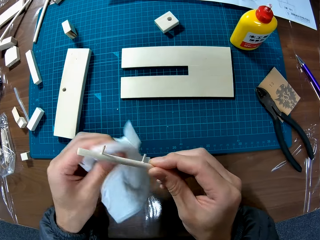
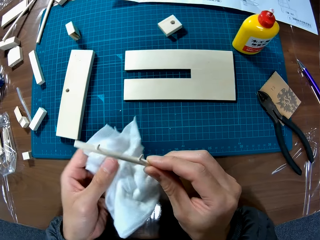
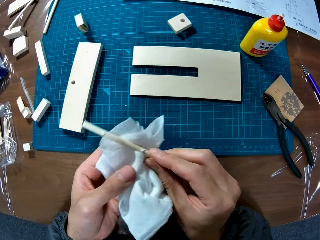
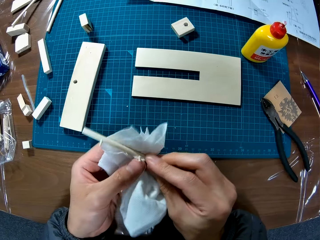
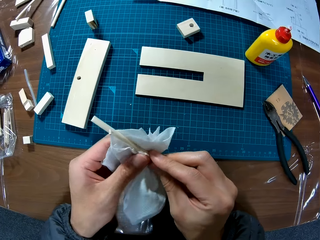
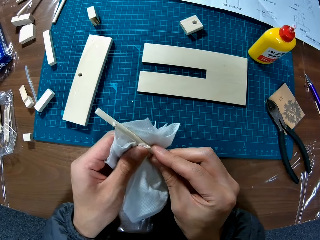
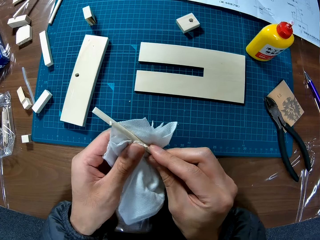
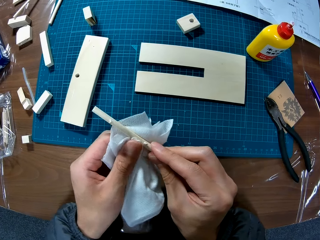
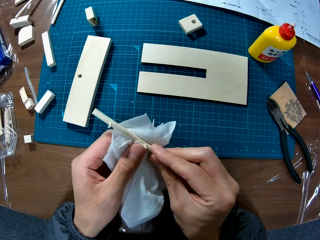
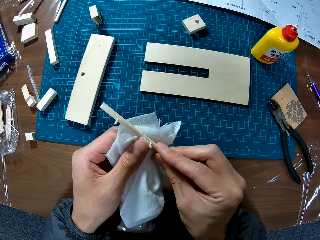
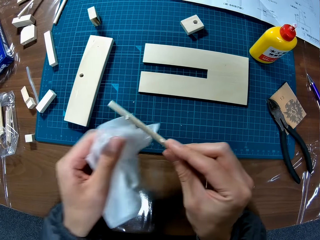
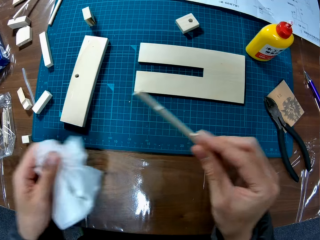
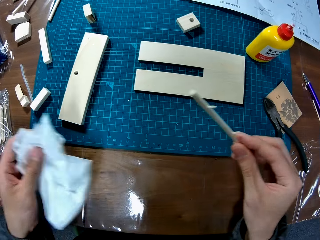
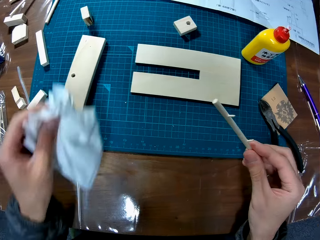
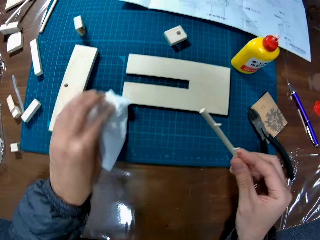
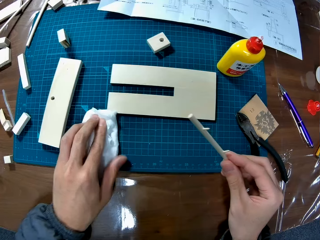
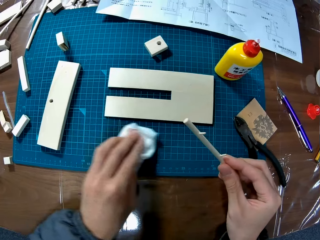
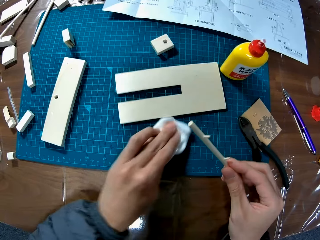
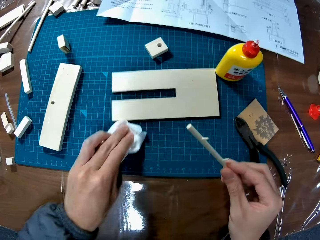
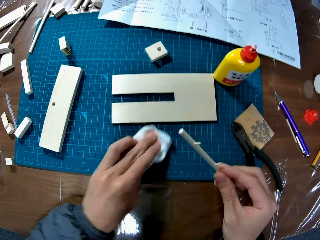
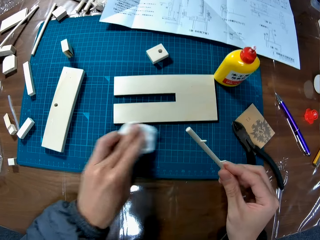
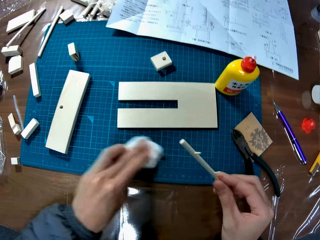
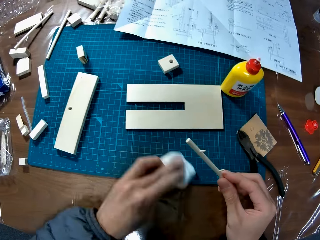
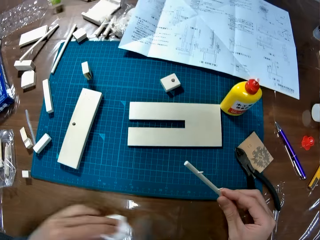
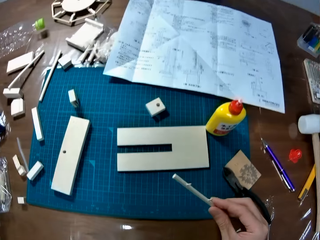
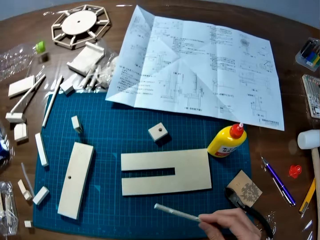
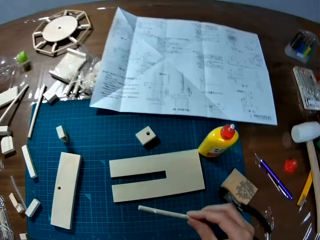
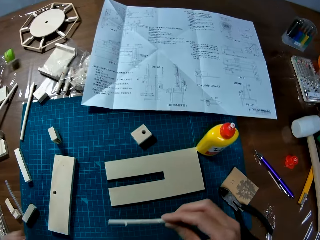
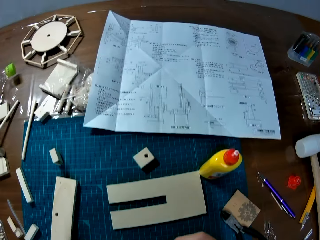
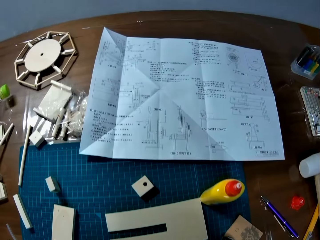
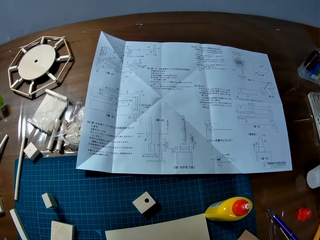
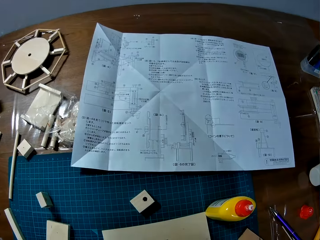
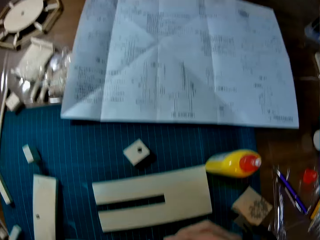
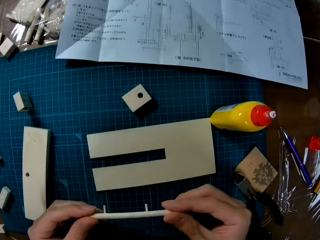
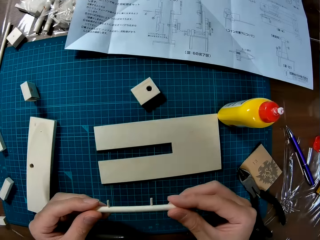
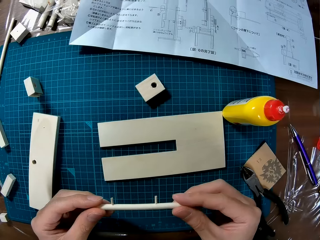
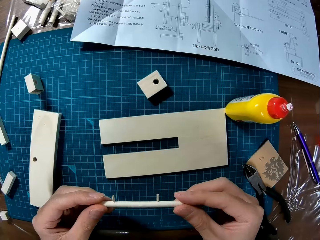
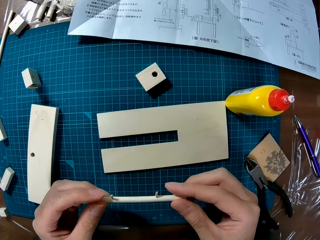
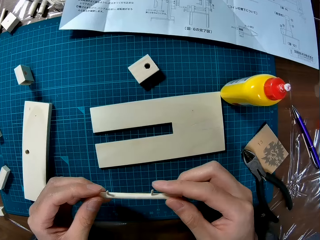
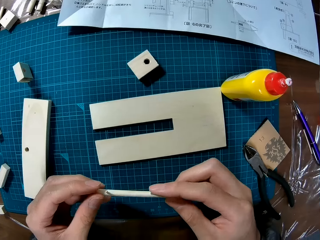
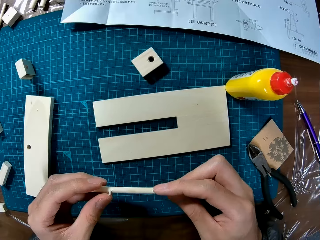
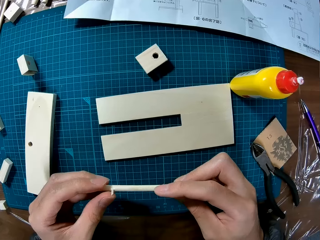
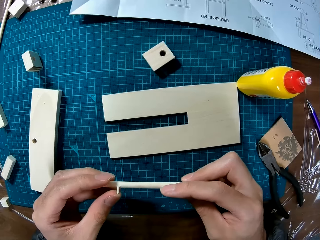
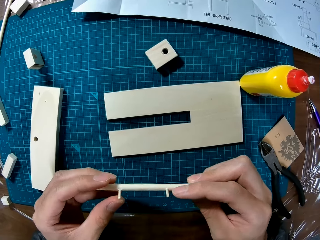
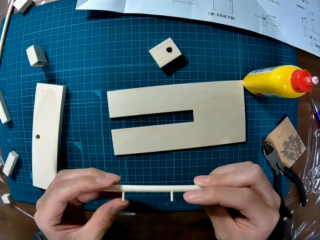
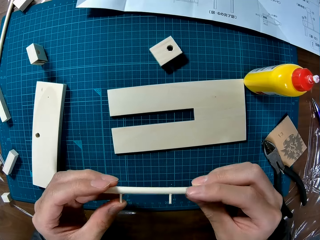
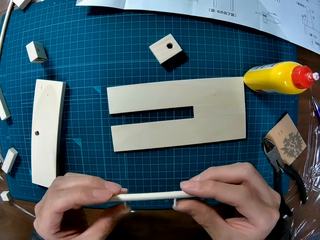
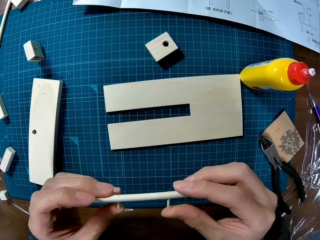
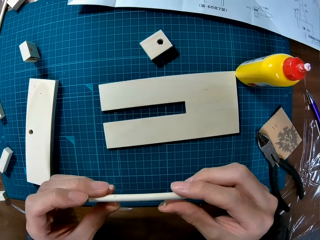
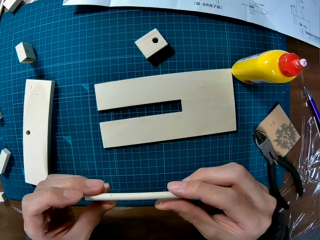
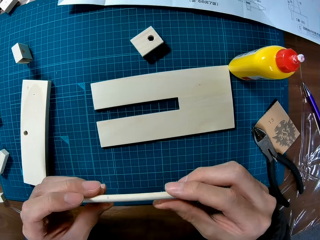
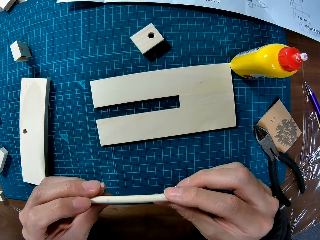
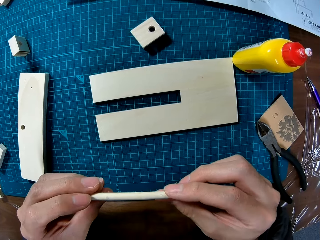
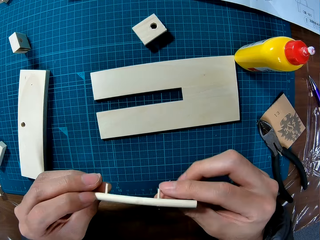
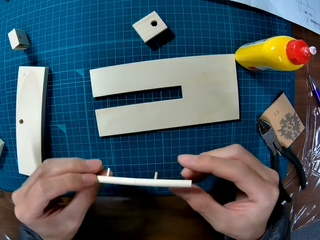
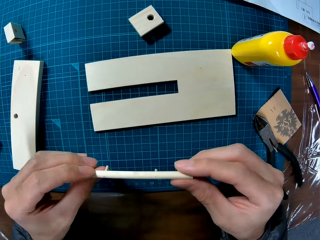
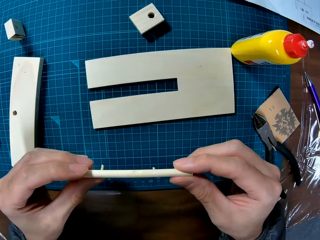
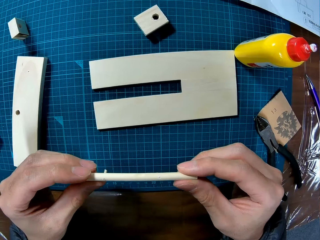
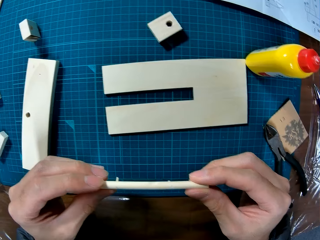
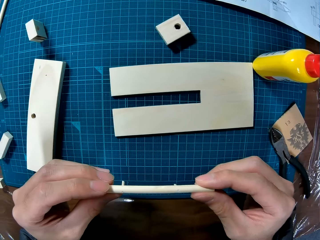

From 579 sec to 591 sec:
The camera wearer wipes the board with the napkin. They drop the napkin. They check the wood piece, hold the wood in hand, and touch the wood.

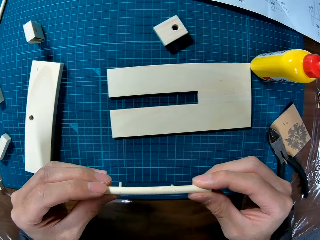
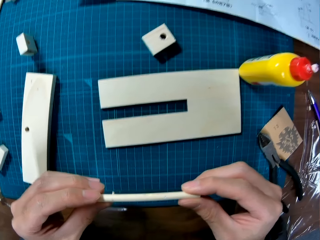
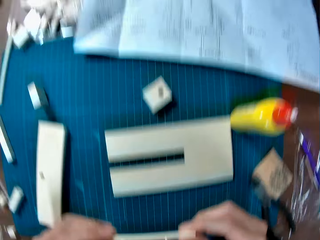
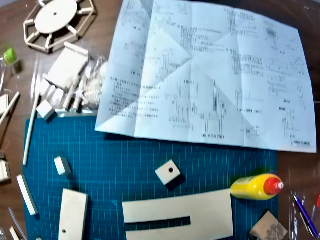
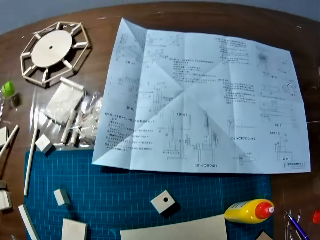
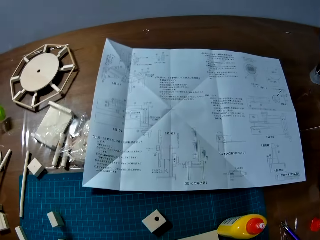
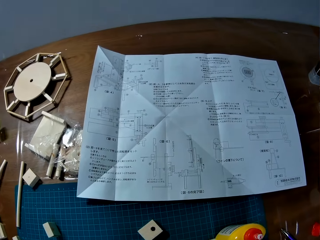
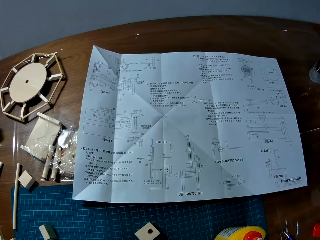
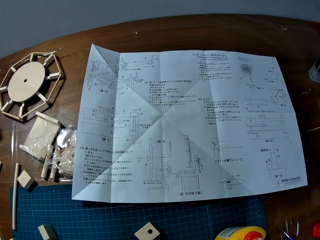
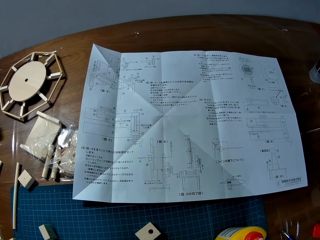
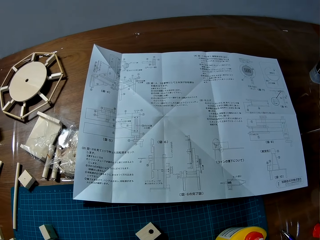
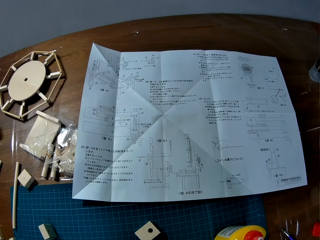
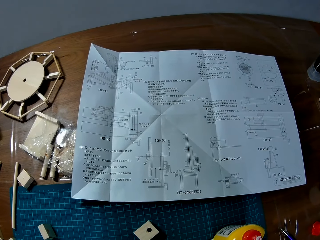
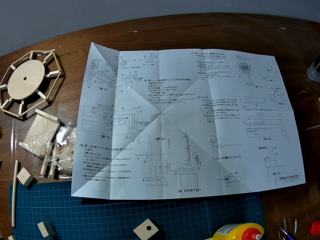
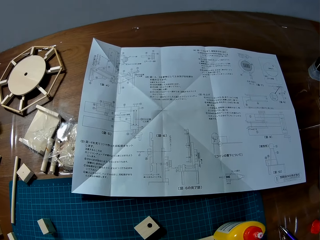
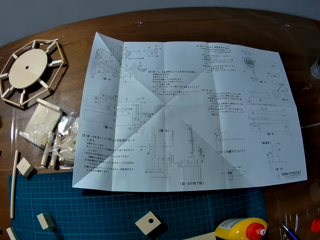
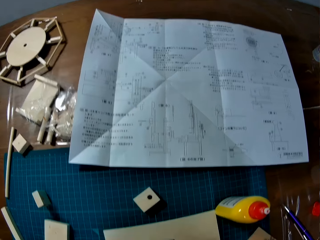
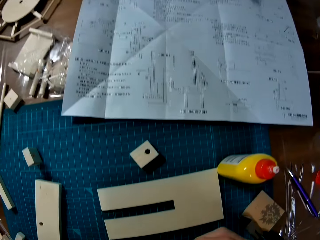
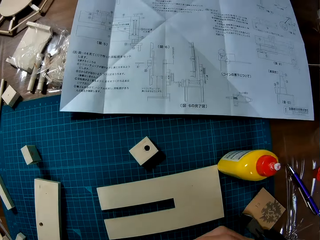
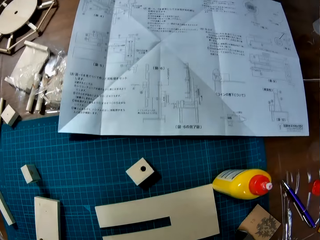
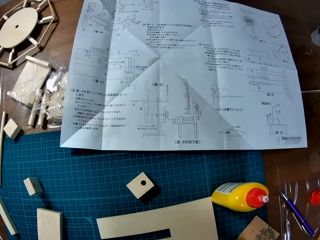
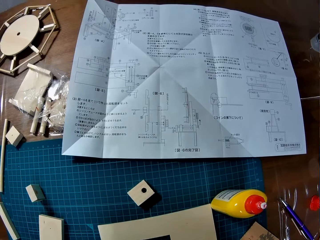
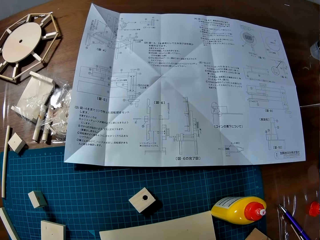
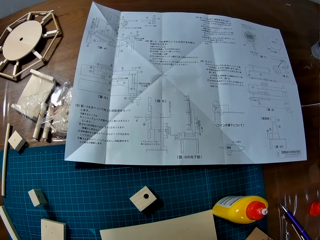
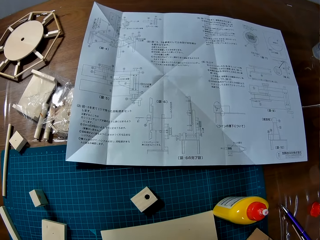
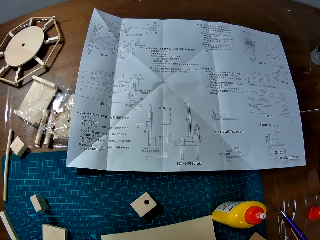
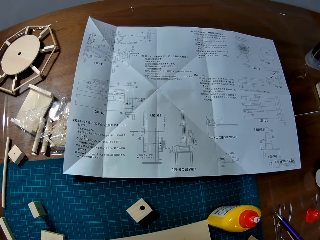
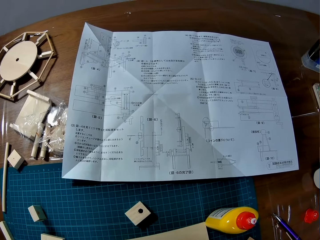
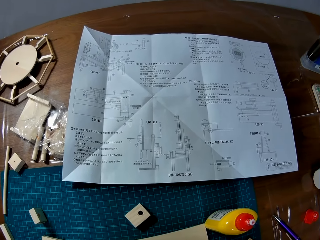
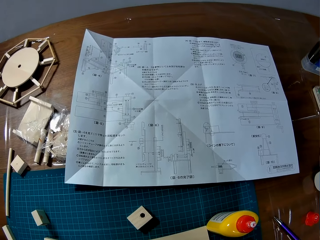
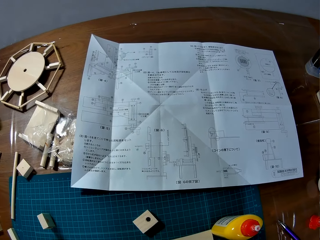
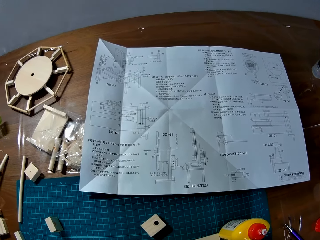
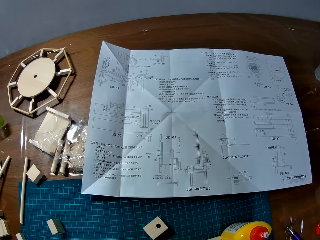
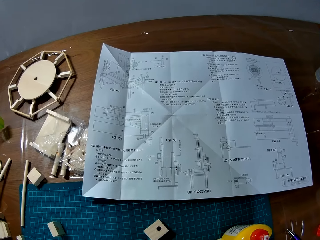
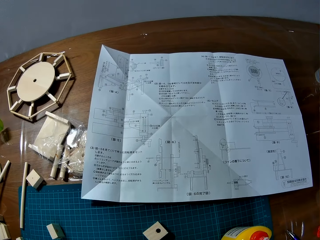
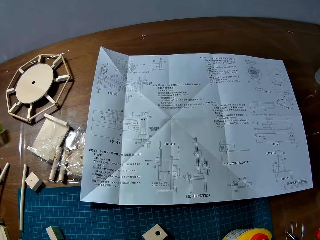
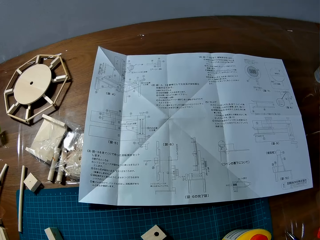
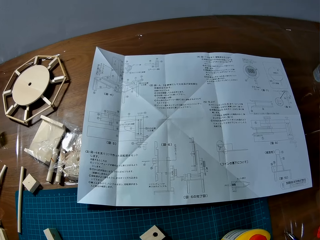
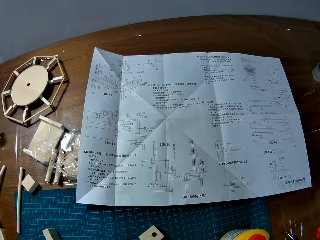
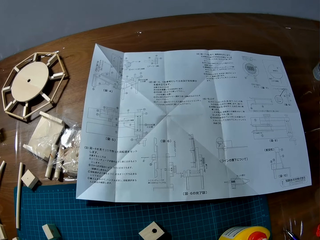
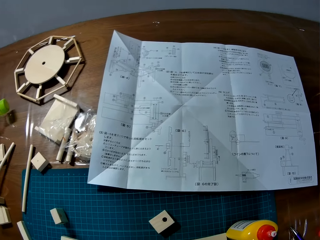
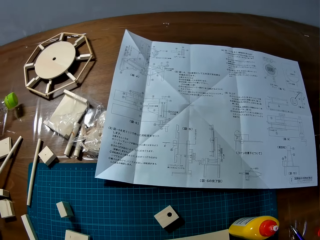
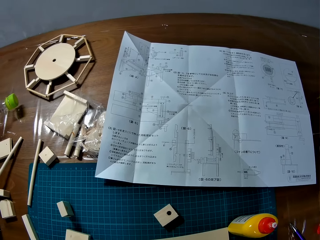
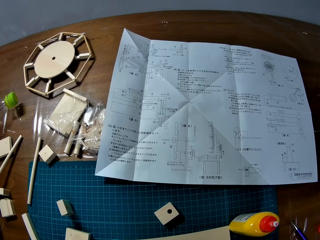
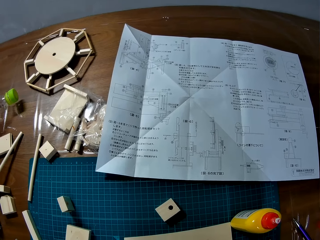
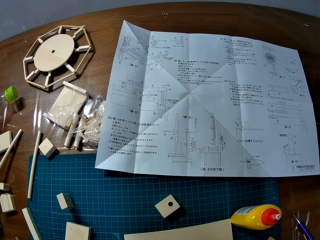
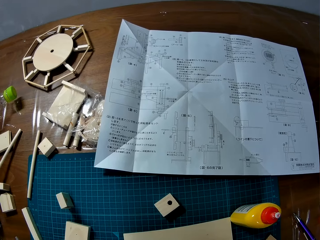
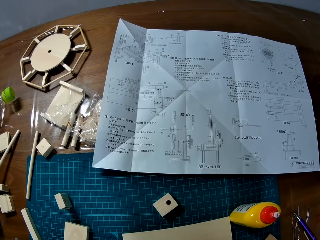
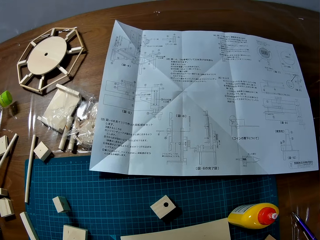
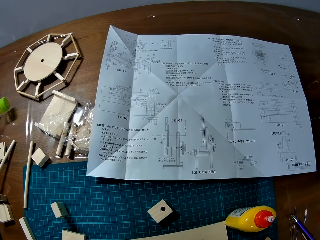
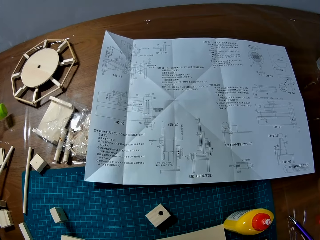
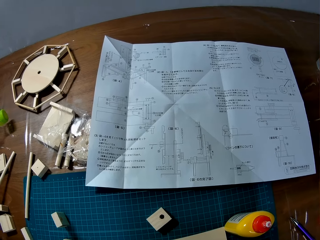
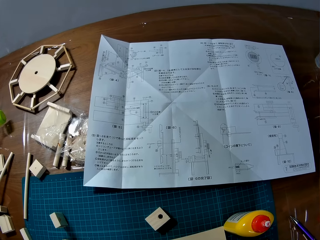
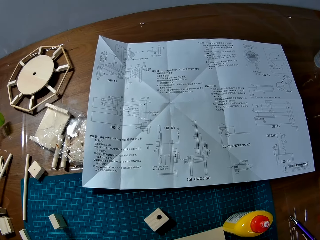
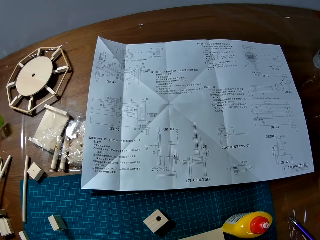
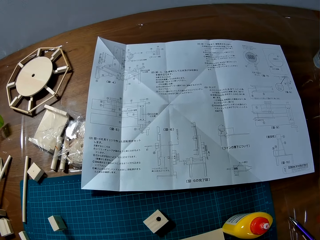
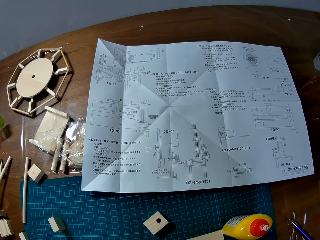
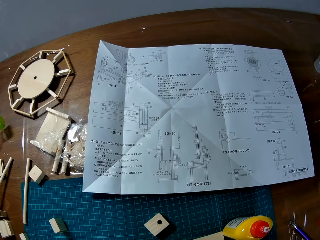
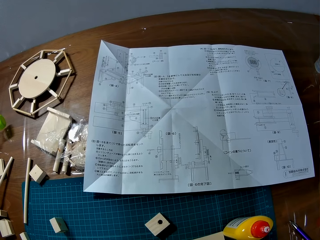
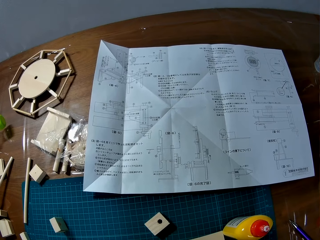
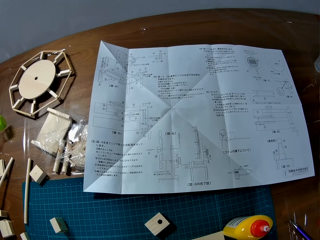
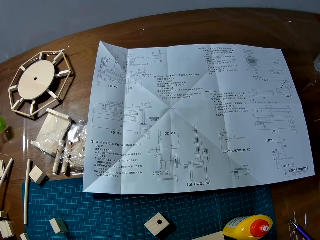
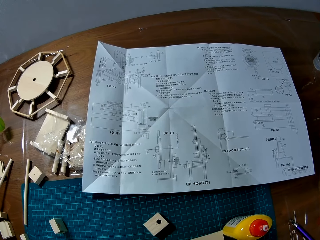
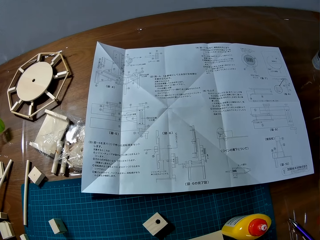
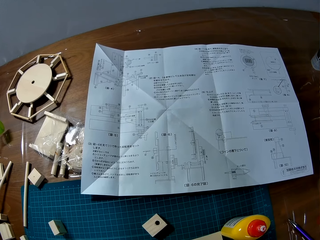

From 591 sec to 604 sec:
The camera wearer looks at the paper far ahead.
